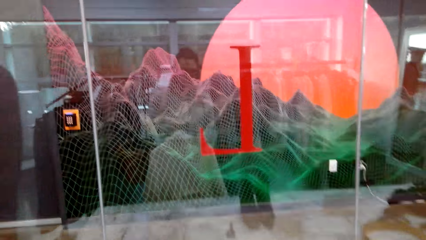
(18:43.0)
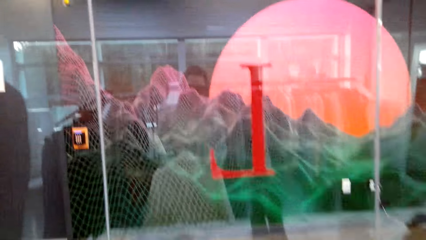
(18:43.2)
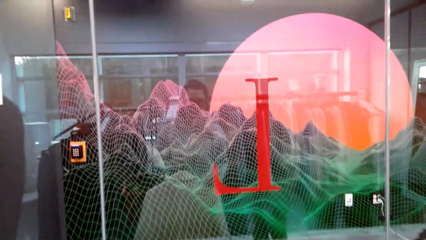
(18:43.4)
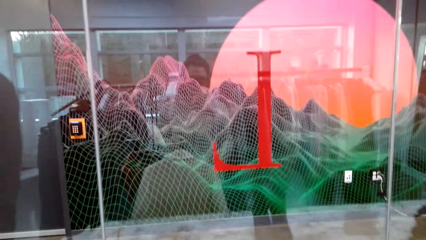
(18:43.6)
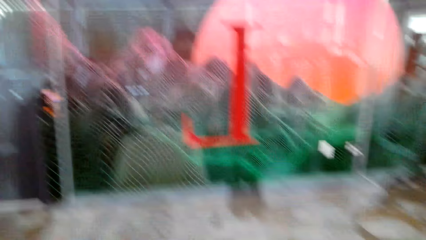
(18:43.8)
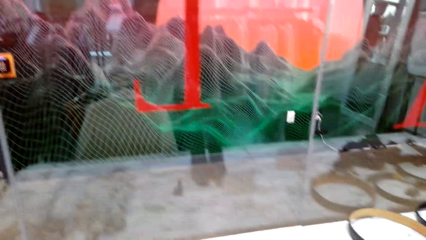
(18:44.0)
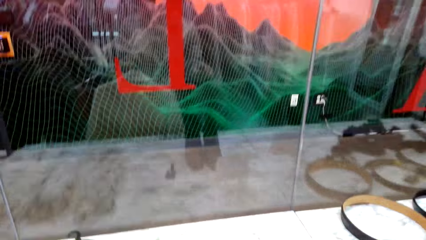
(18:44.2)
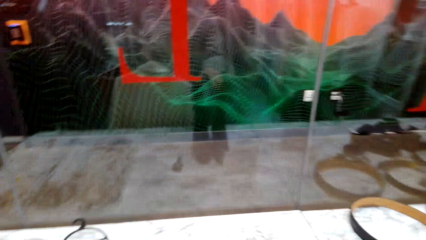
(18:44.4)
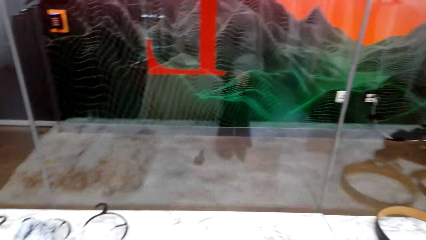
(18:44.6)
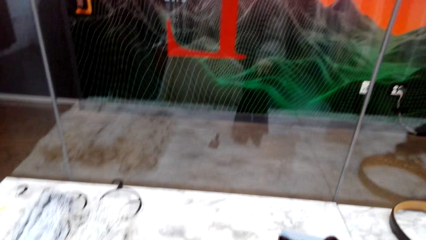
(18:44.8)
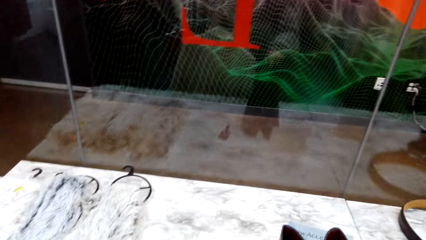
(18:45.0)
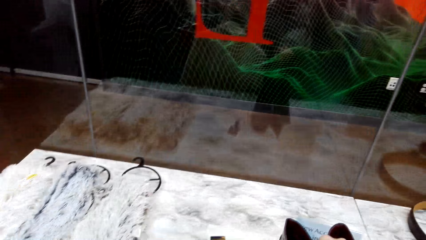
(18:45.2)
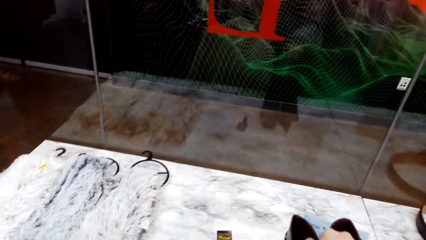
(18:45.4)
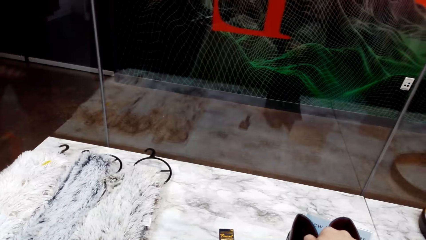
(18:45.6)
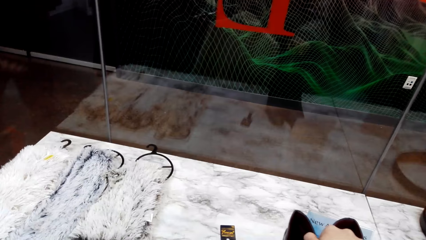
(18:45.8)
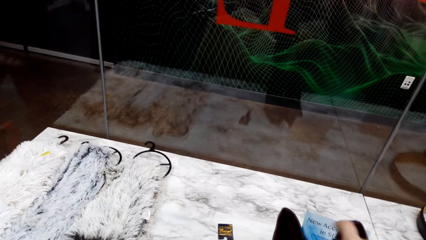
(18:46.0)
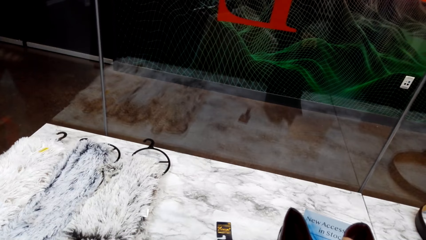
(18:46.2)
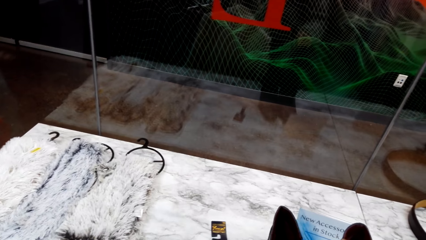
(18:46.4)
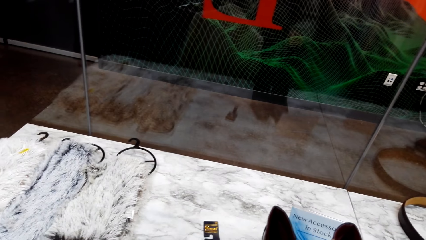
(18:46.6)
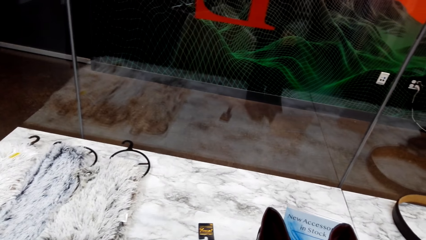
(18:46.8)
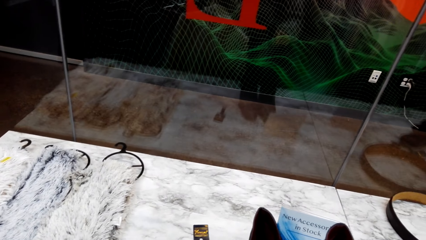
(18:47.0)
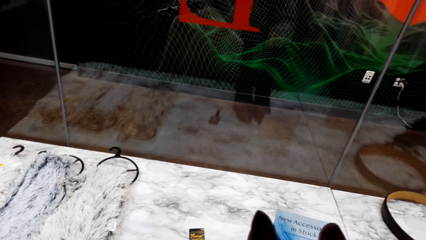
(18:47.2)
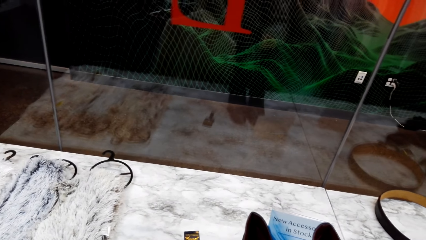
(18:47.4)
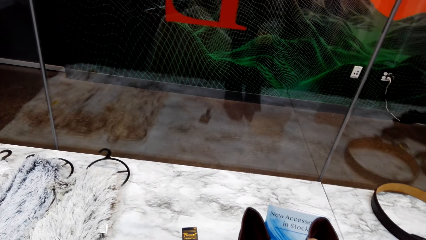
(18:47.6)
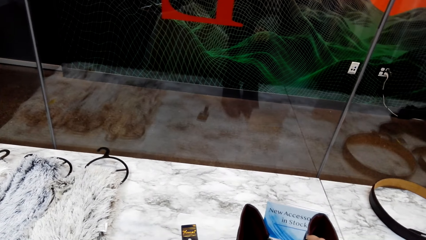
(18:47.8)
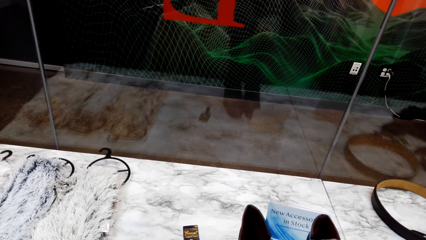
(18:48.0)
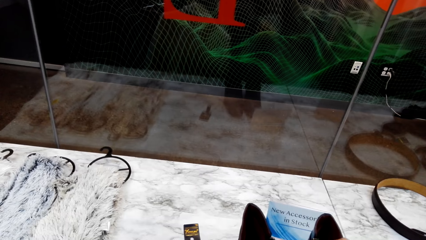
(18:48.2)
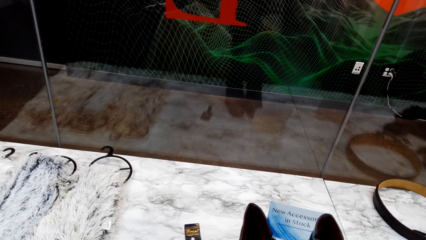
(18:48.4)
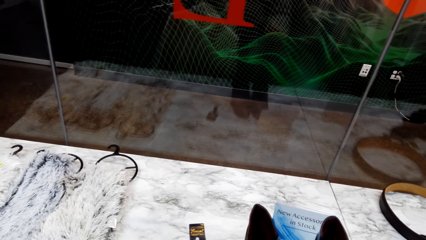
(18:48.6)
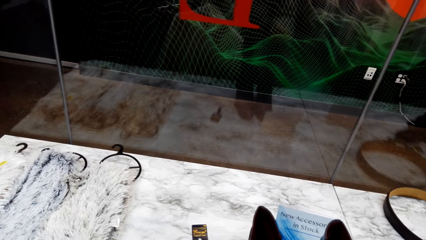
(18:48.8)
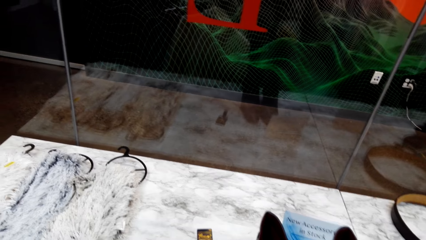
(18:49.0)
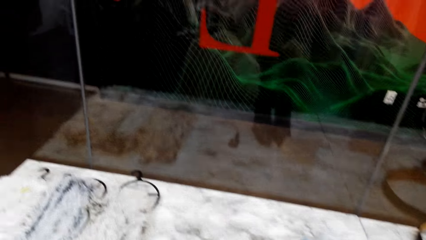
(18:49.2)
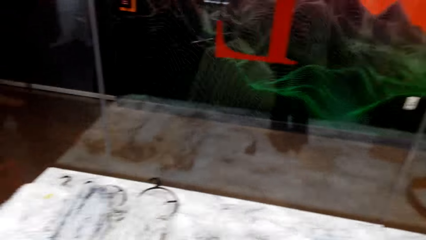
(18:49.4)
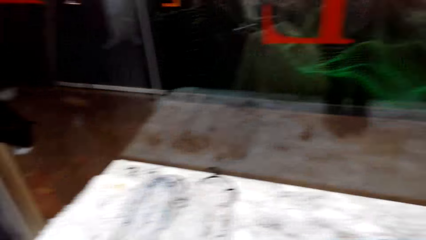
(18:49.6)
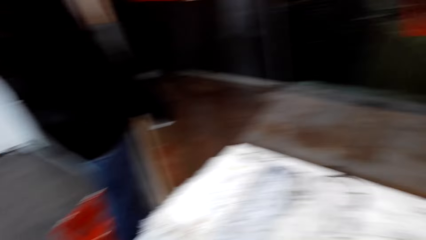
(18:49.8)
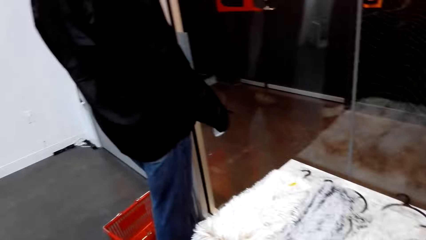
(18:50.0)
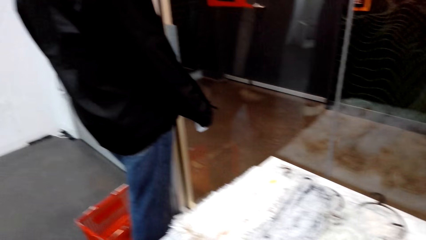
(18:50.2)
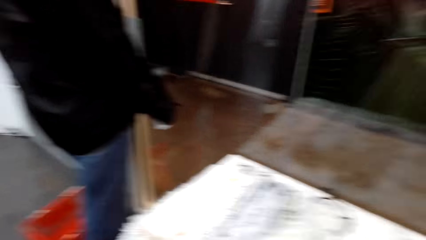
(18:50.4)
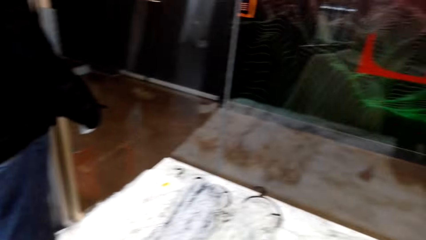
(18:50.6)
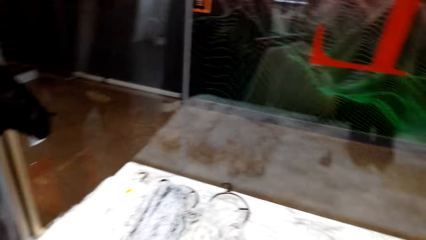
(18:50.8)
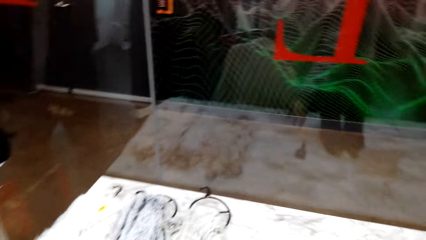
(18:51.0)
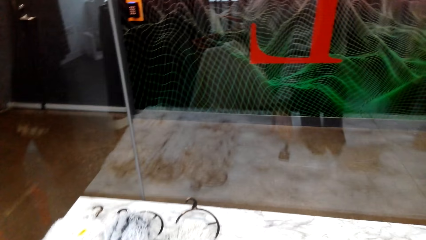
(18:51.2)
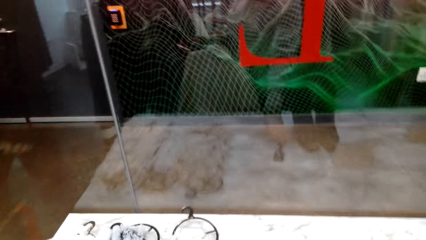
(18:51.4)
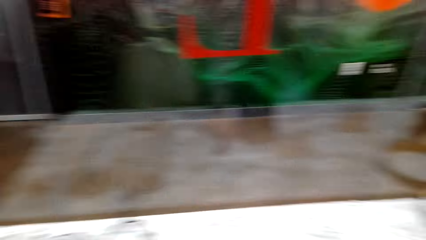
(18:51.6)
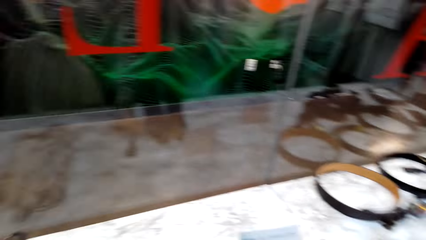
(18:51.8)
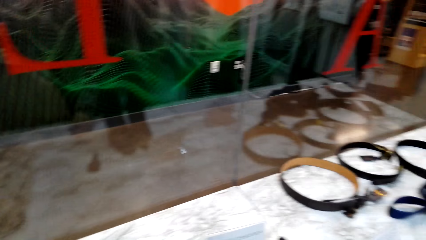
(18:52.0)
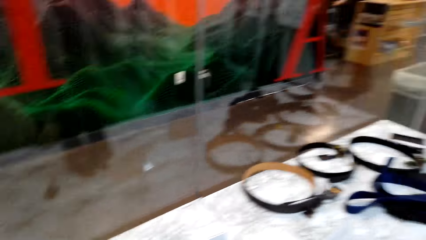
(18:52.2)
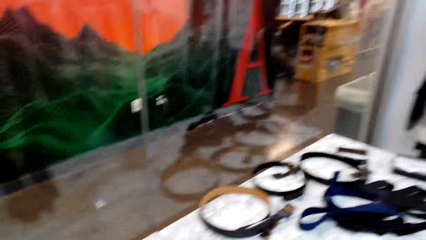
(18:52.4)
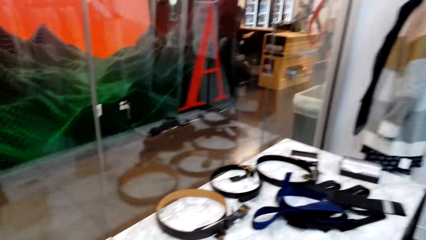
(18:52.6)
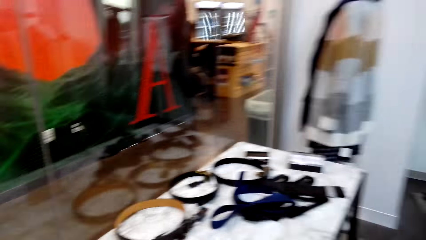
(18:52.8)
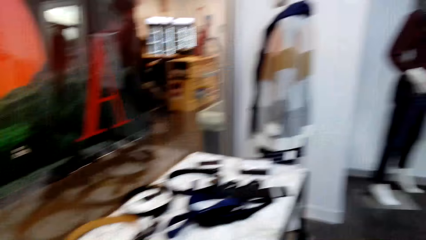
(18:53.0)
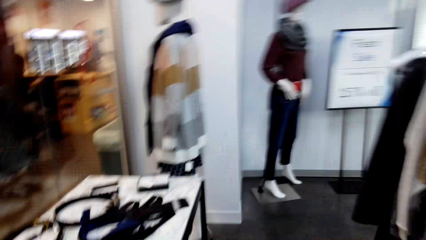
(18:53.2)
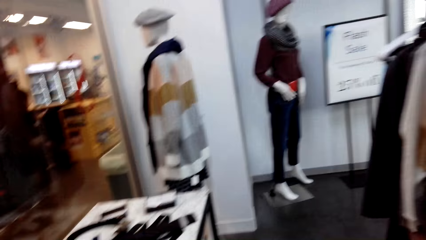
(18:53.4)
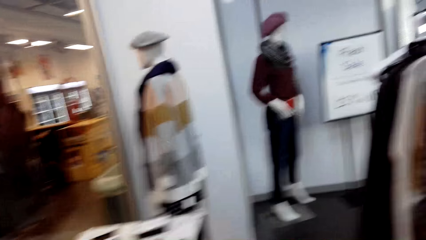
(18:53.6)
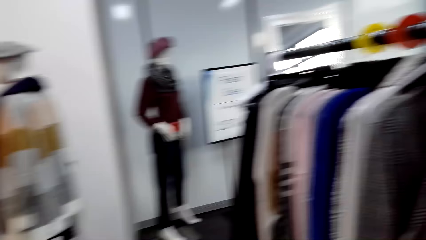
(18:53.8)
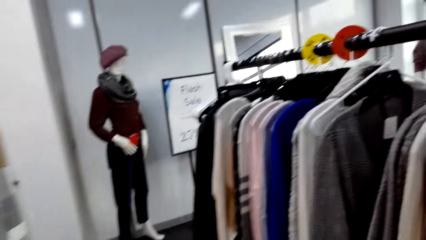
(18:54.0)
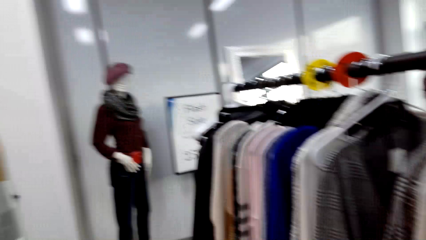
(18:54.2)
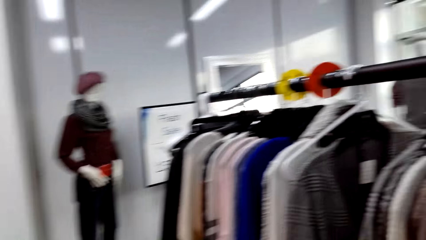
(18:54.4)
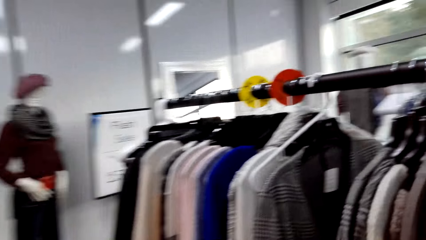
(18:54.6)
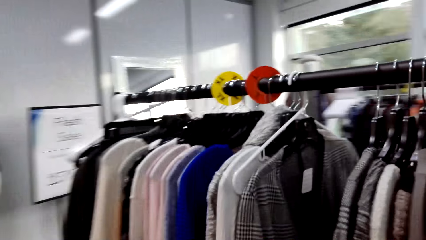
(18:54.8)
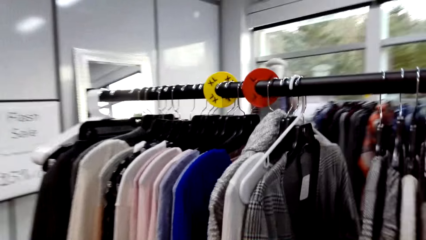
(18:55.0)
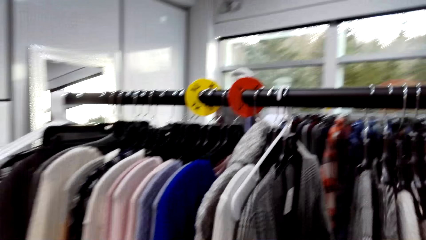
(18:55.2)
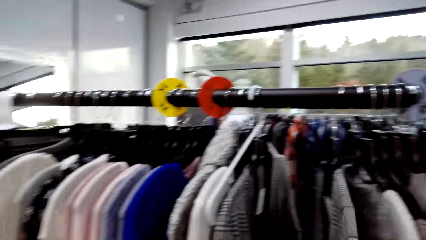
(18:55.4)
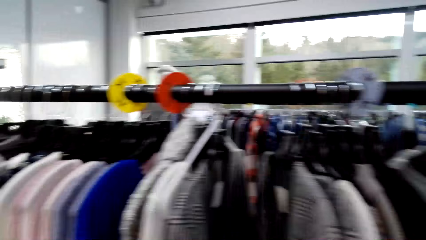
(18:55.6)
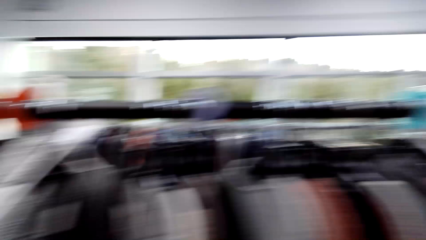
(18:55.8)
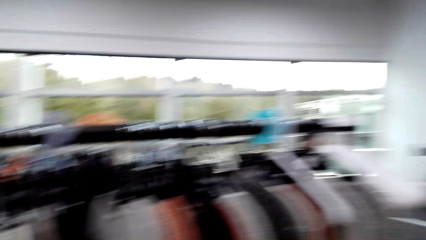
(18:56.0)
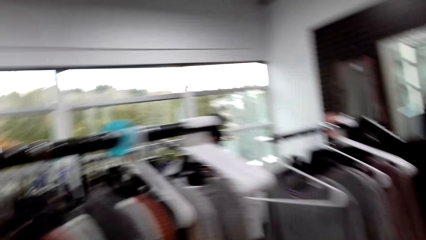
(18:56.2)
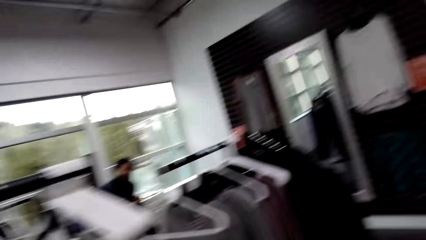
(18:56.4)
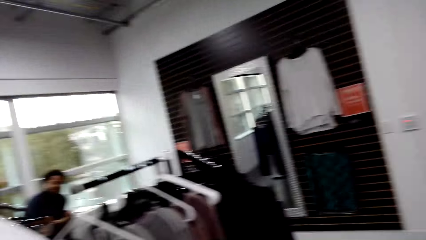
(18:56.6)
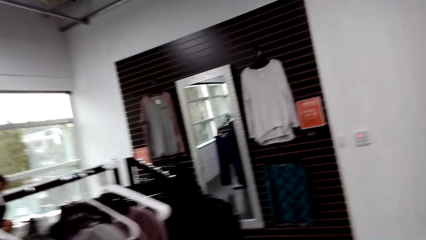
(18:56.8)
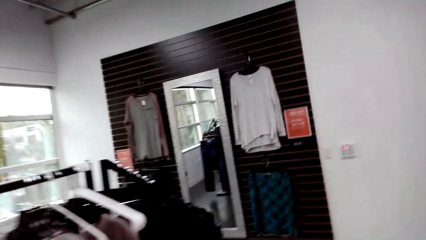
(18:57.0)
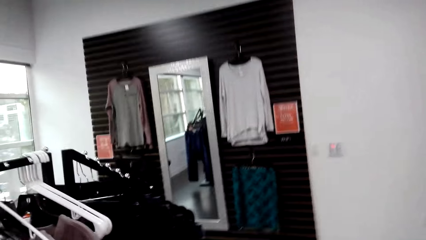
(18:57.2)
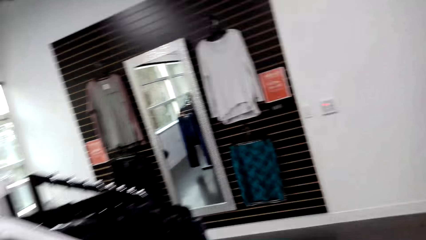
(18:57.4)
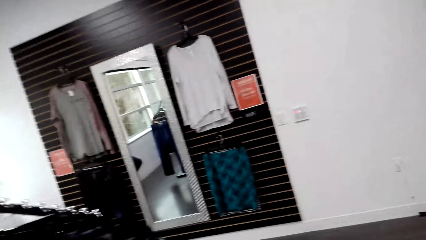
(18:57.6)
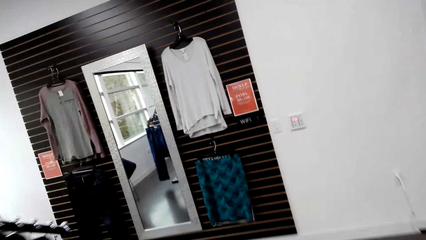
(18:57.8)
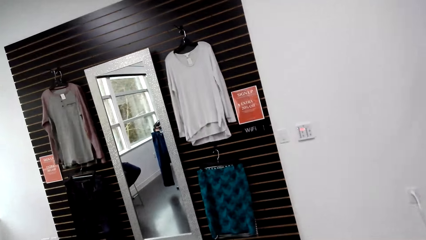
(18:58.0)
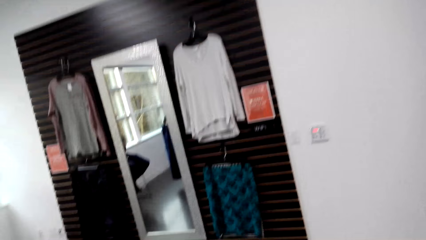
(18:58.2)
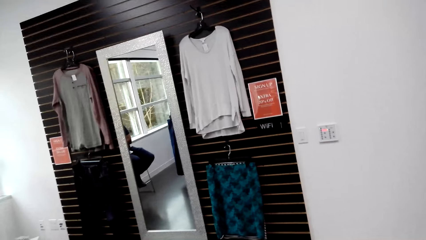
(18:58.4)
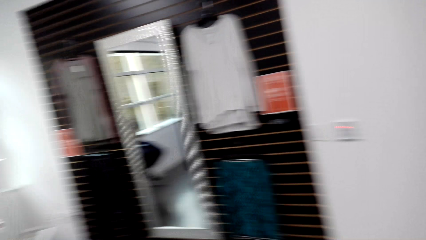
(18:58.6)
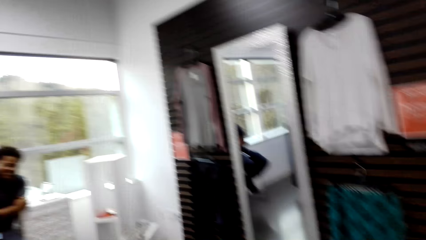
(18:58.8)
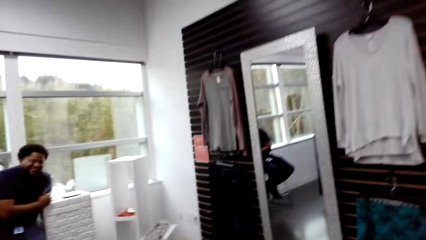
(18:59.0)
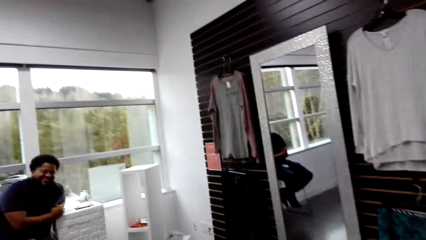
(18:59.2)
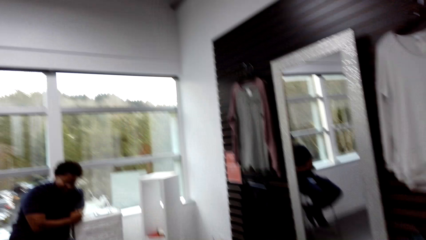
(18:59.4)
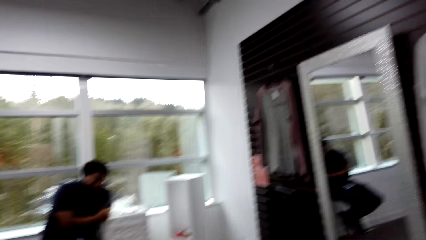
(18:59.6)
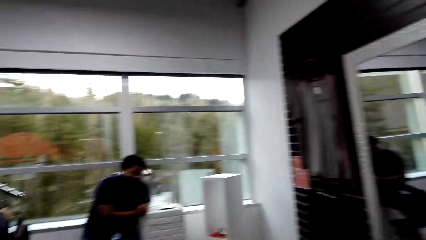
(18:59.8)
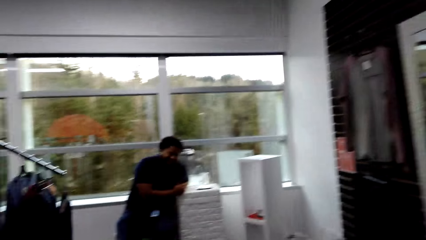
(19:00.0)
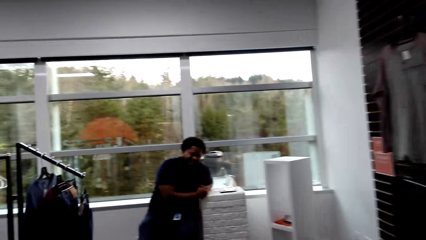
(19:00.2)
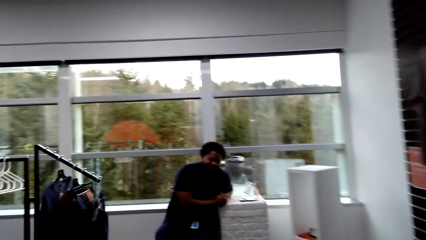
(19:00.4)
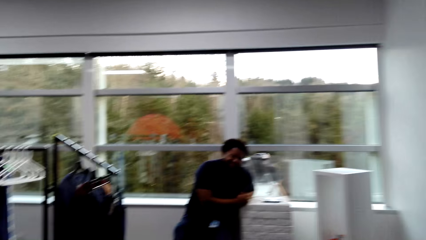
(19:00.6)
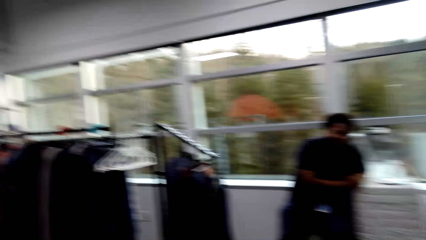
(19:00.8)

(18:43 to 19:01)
The camera wearer holds the shoes on the table with her right hand. She picks up the shoes from the table. She looks around and converses with a man. She walks on the floor. She stares around in the shop. The man sits on the chair on the floor.
